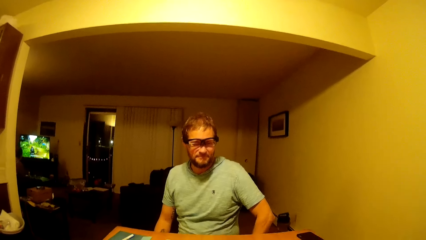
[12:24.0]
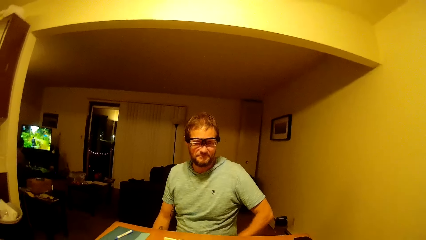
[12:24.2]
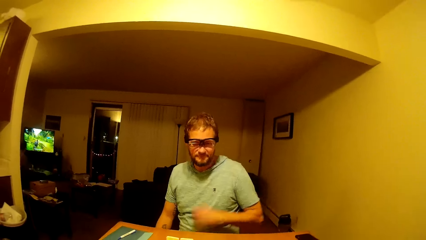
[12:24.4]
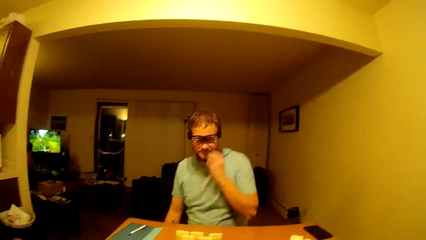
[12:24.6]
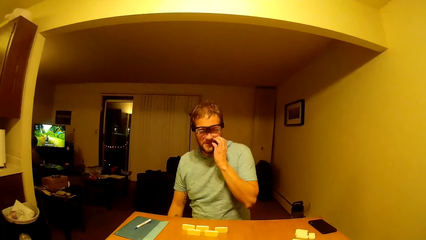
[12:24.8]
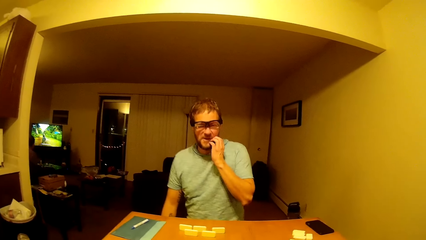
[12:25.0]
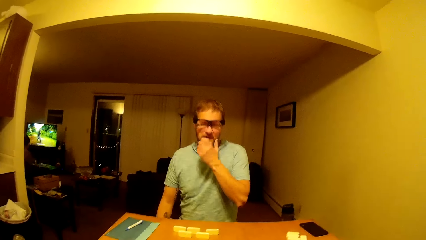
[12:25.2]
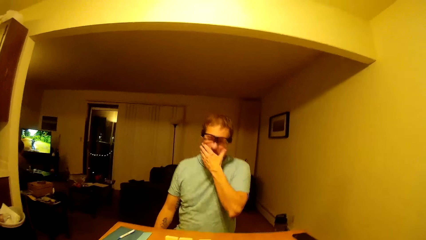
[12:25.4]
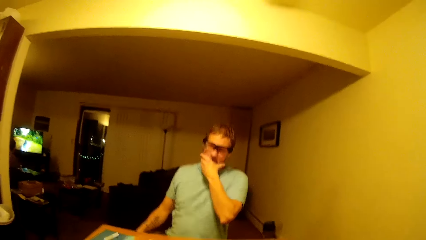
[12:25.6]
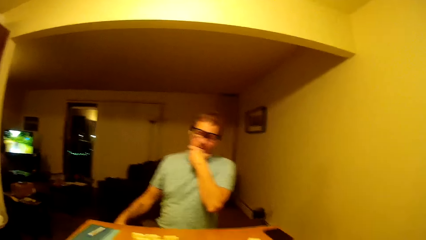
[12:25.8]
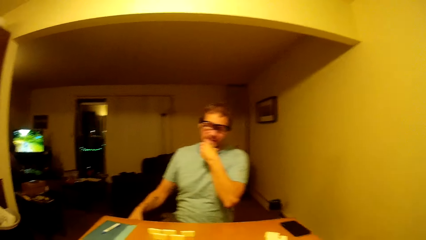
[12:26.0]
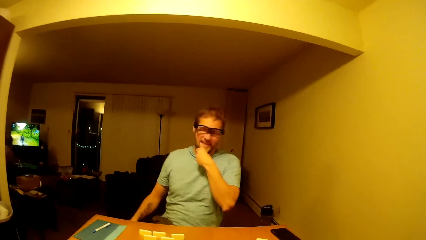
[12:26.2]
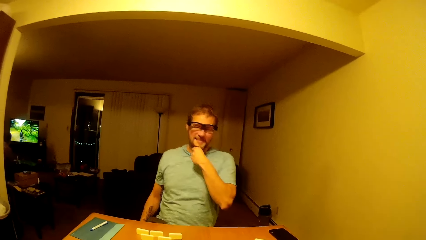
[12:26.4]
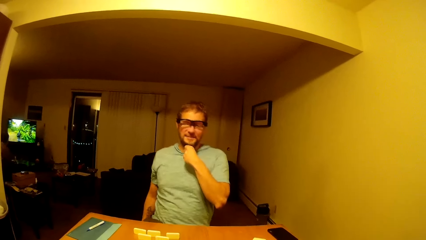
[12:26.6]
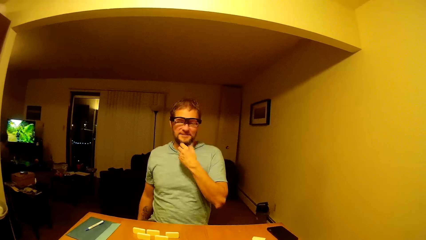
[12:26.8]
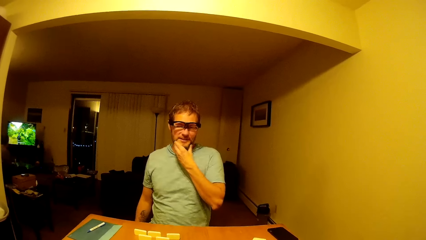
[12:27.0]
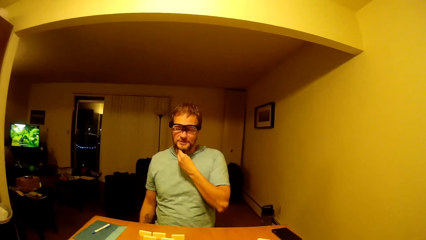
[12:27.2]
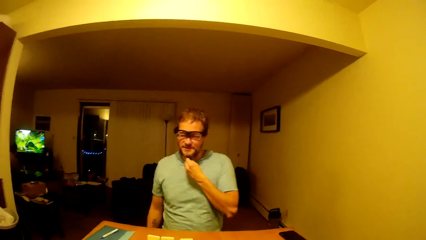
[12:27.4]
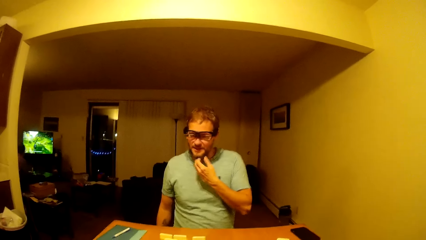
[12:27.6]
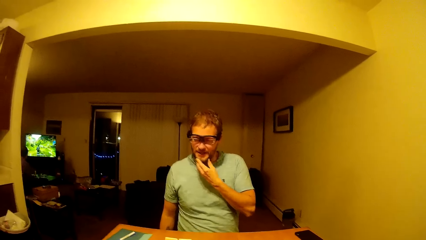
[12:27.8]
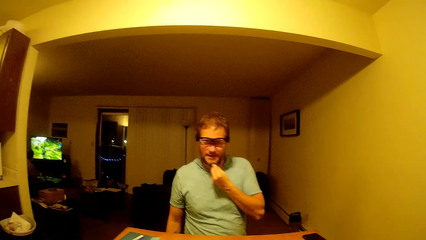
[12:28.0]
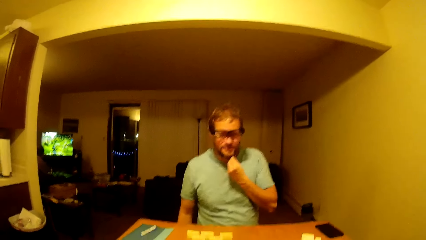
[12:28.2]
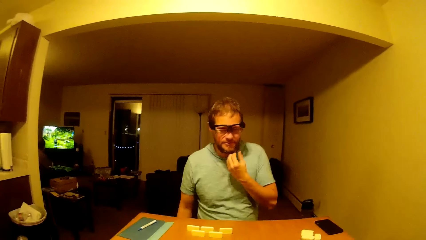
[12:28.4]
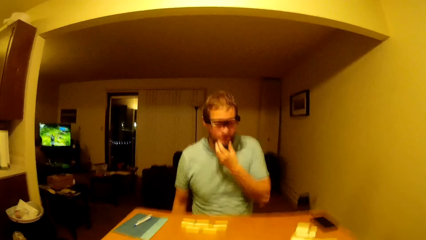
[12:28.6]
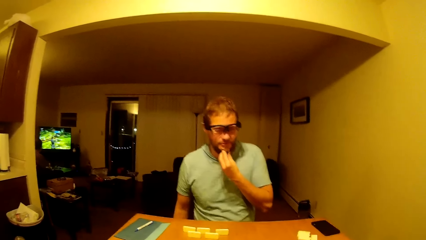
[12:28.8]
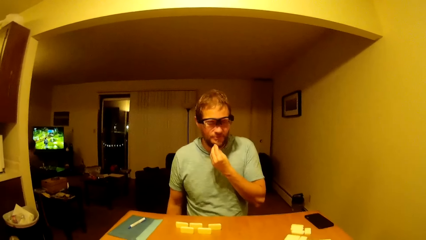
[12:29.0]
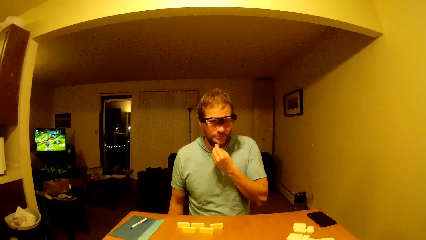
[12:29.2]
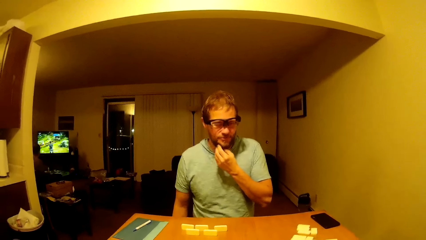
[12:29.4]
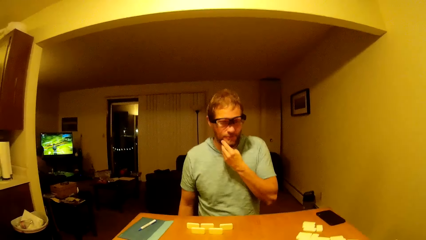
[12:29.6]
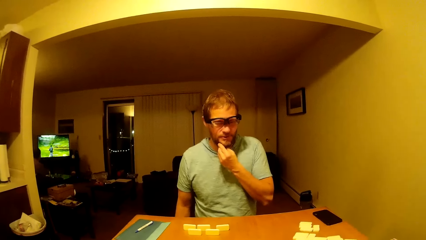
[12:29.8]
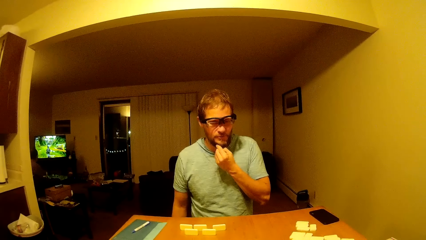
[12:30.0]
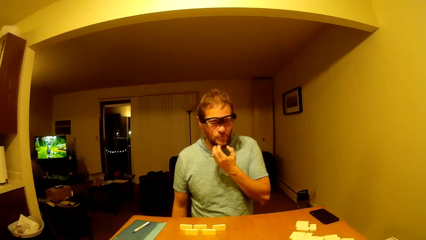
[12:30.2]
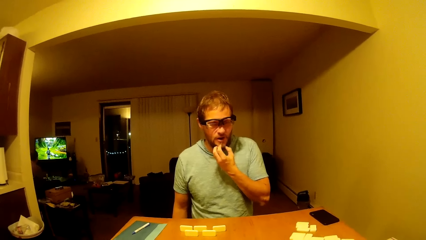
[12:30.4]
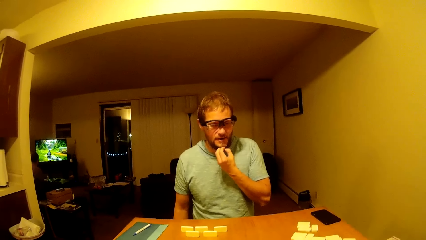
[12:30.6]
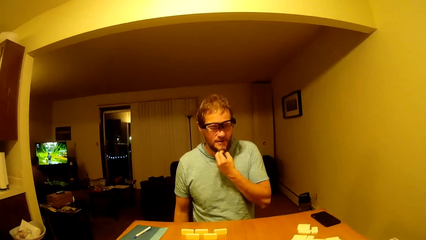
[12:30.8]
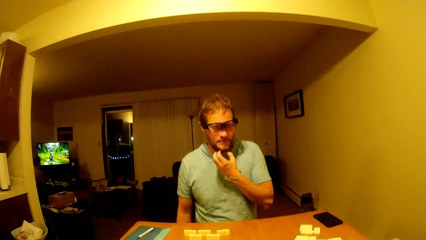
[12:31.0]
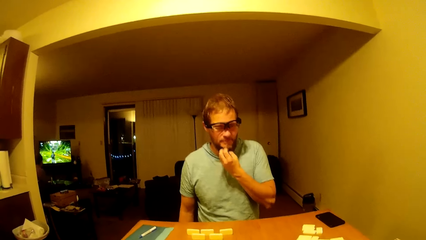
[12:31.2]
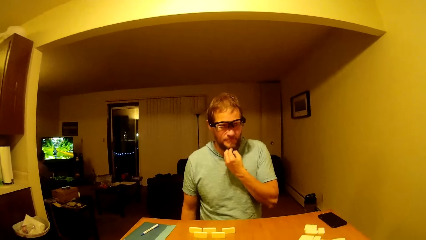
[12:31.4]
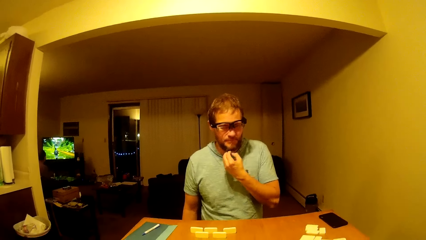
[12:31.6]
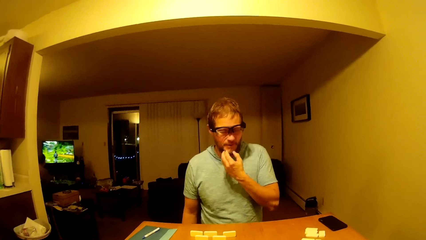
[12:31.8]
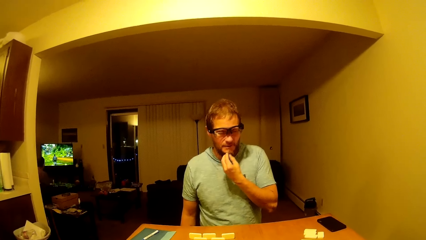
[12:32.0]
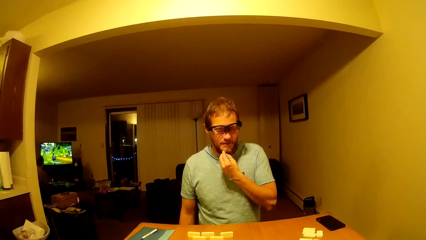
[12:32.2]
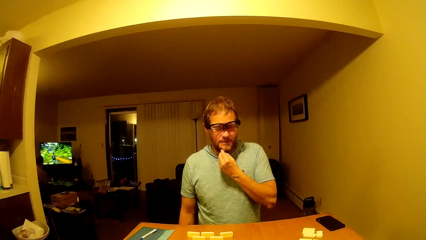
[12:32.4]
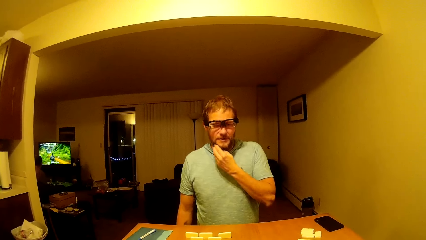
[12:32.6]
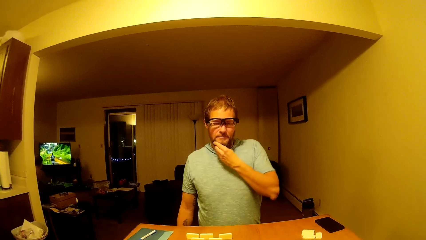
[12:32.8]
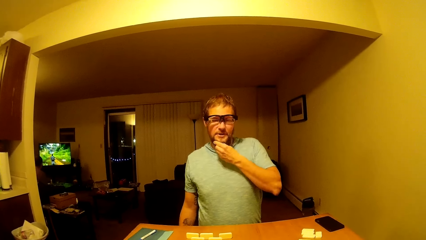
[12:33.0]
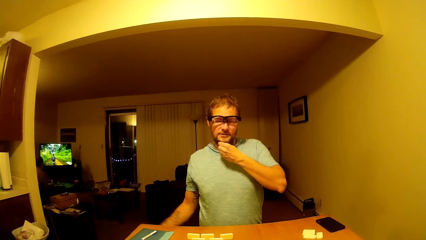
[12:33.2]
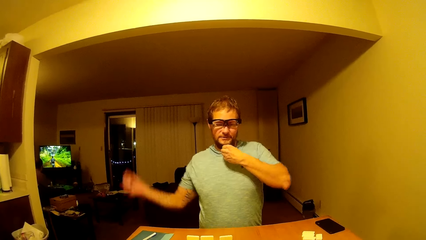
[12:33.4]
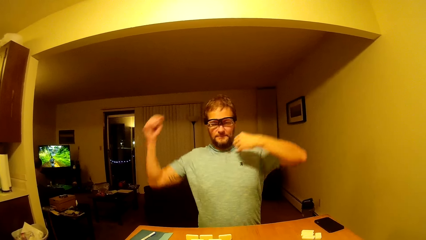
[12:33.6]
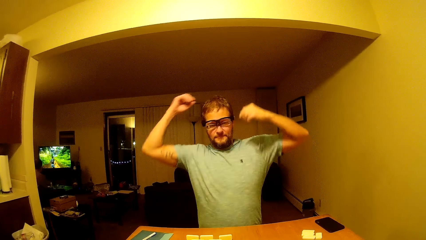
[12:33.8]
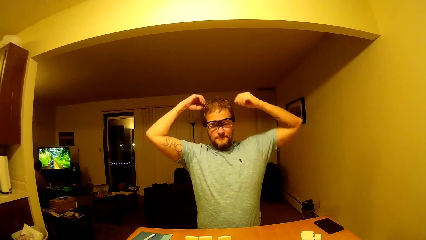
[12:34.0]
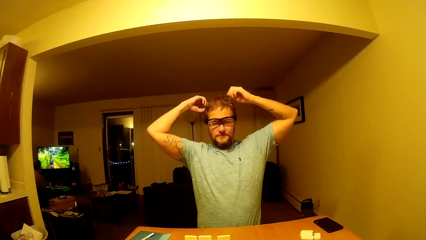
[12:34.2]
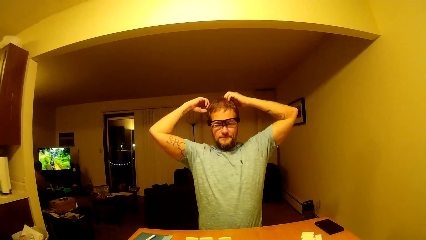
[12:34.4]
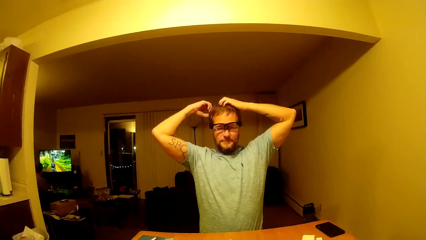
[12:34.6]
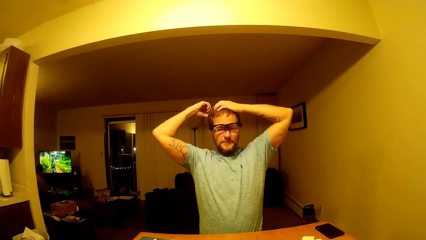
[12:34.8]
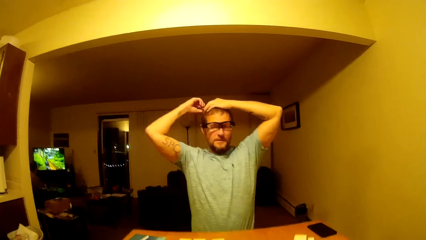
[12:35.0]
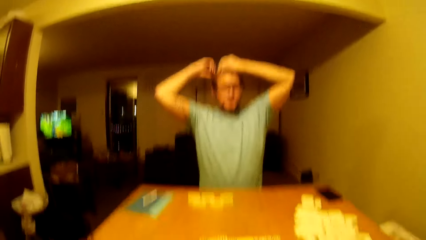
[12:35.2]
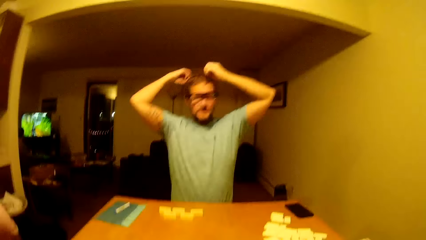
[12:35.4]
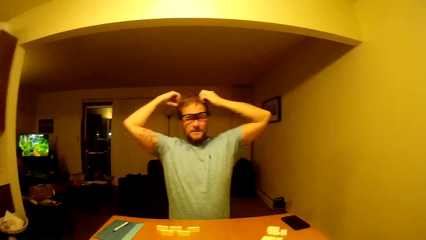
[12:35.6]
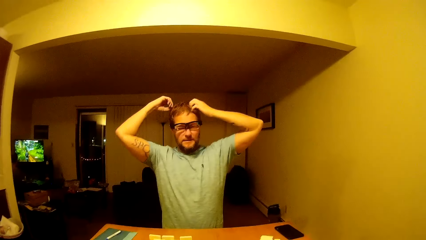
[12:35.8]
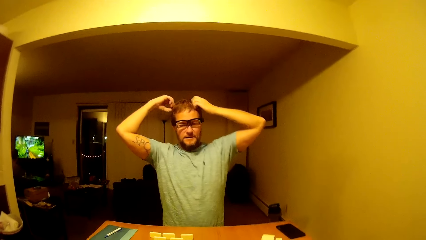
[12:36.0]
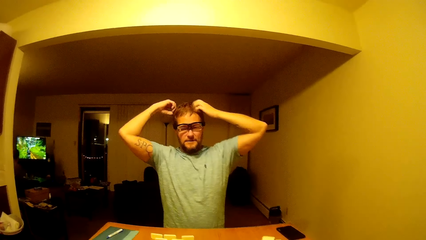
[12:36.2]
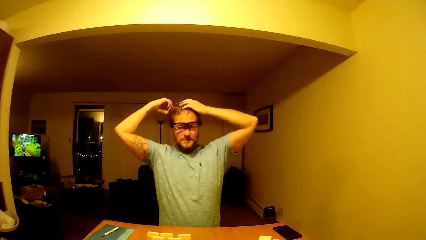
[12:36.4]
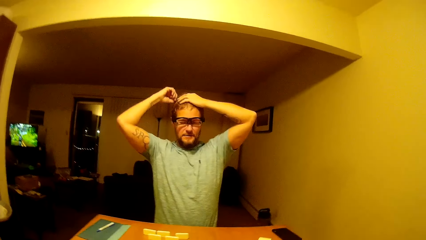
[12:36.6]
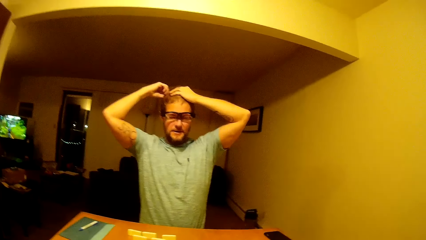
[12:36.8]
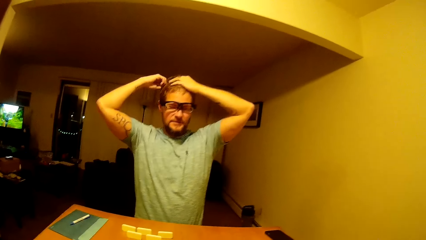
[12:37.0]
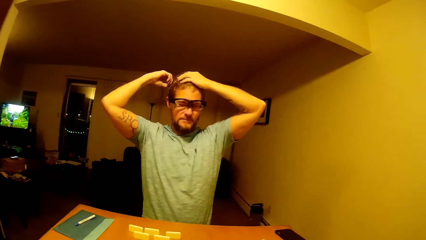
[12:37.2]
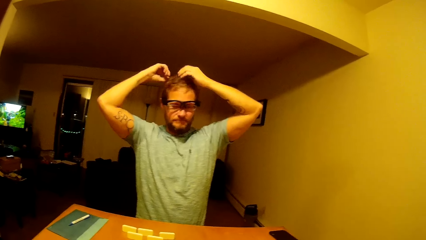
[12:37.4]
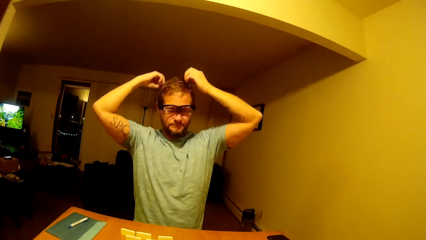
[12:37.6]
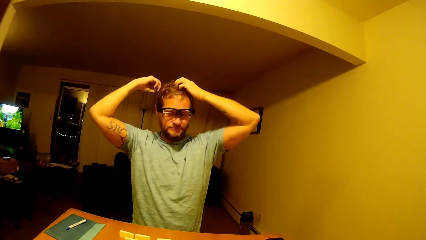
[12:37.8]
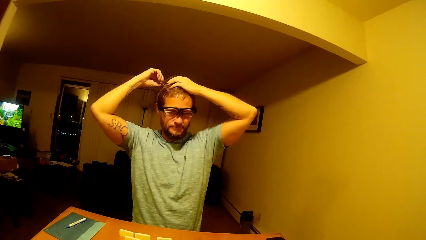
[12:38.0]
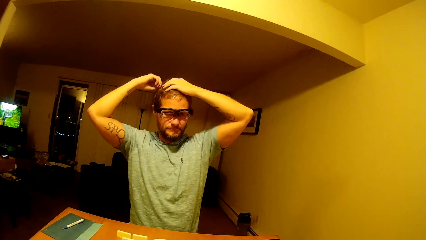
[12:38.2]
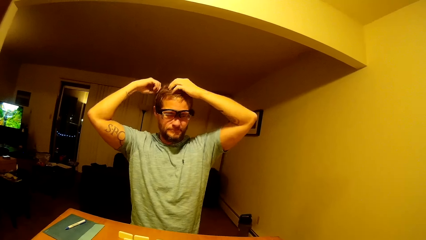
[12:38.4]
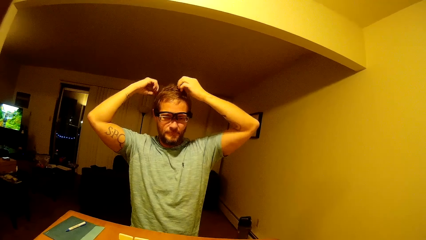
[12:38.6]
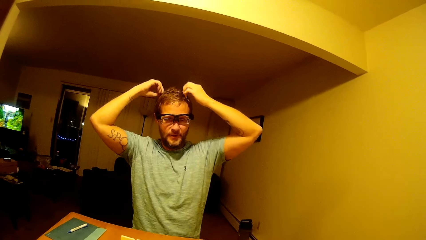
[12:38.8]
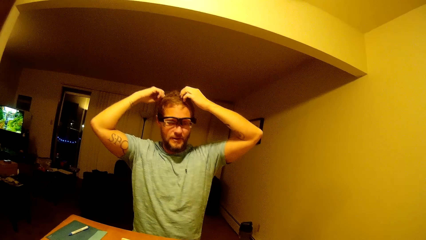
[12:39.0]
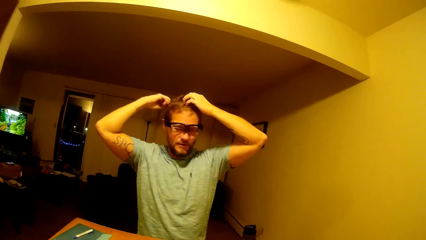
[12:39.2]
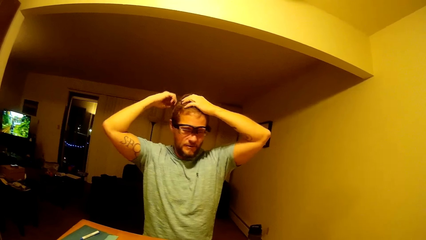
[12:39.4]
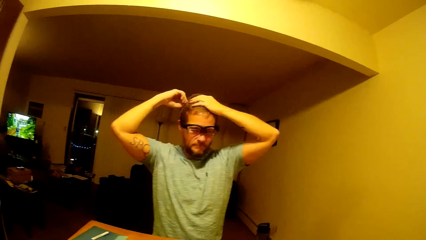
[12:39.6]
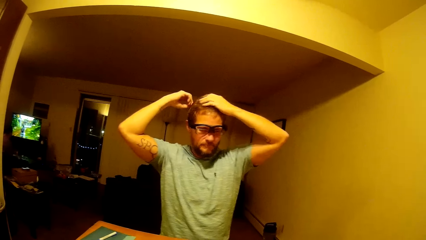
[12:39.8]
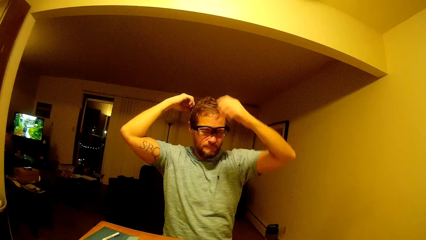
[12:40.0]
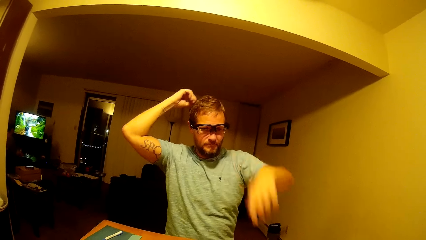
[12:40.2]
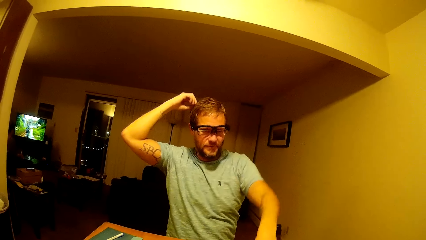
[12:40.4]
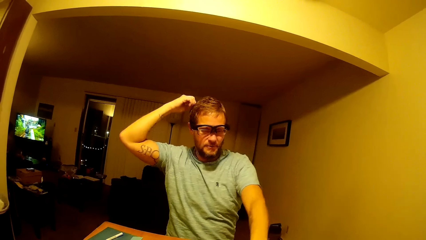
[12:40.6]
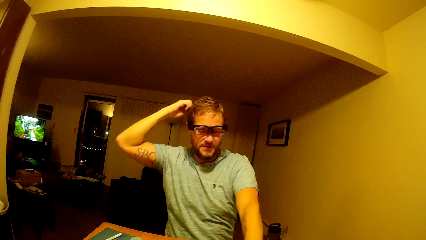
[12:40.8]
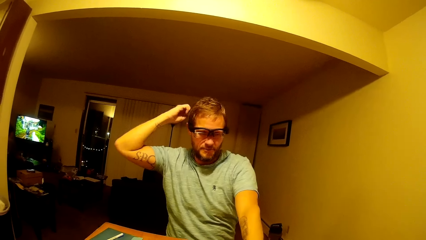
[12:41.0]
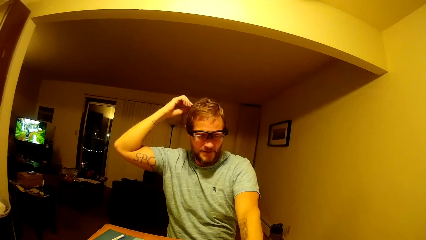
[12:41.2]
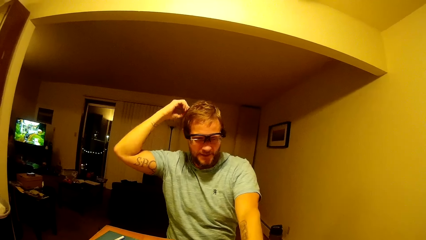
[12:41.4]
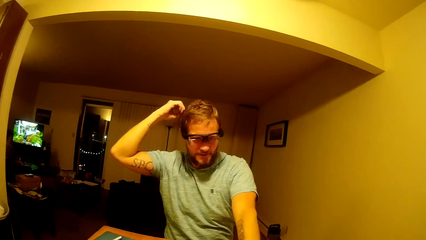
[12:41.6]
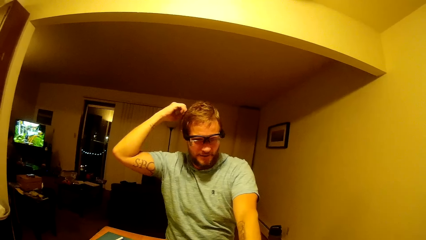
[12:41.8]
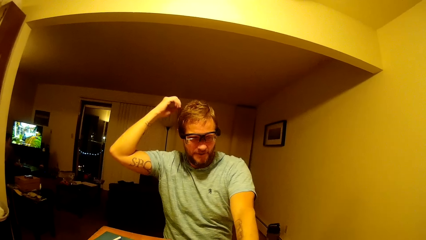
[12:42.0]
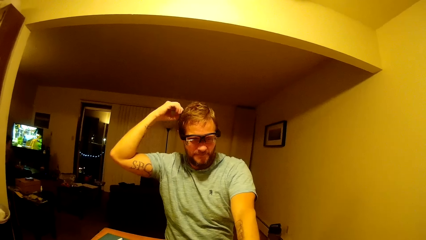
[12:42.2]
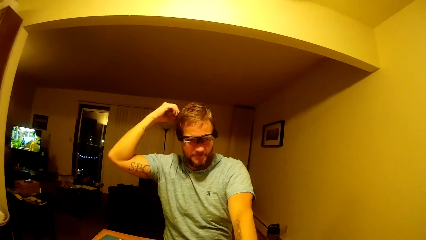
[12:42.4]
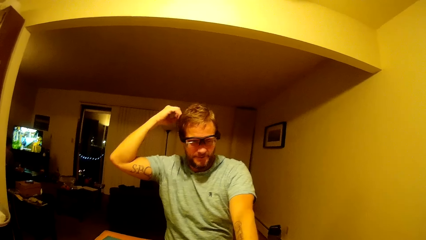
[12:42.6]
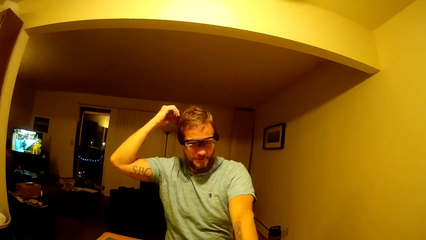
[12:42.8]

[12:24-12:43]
A man raises his hands and touches his hair. The camera wearer talks to the man. The man points at a dice on the table.
